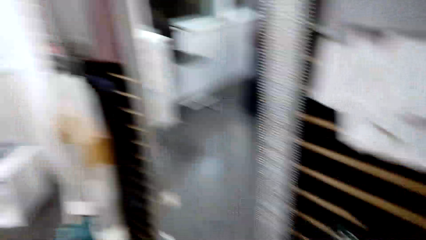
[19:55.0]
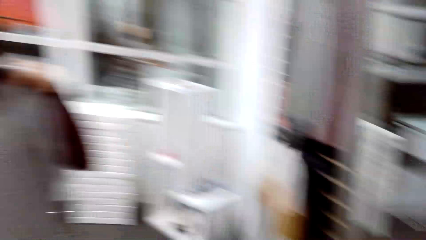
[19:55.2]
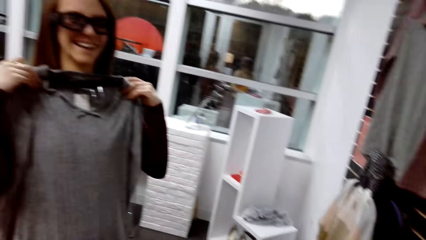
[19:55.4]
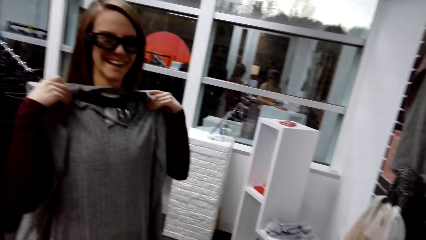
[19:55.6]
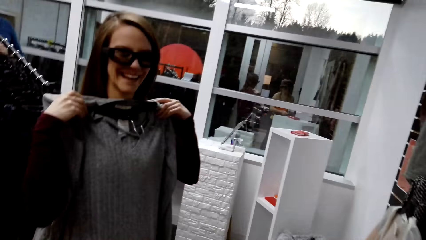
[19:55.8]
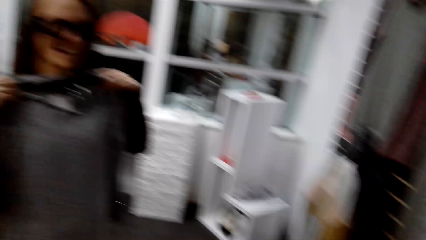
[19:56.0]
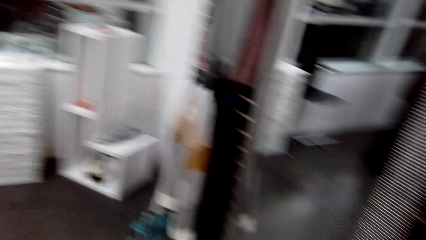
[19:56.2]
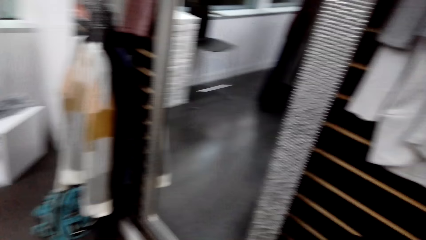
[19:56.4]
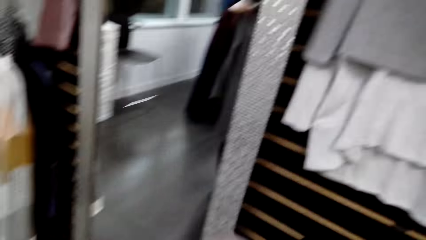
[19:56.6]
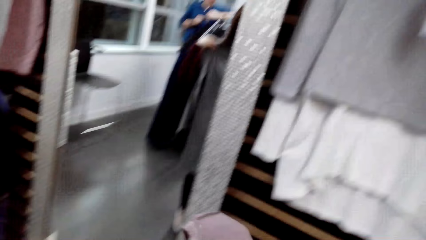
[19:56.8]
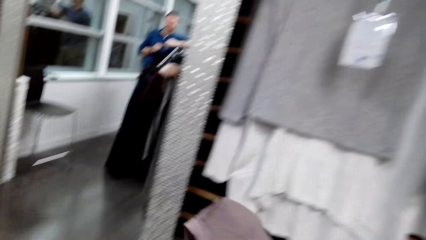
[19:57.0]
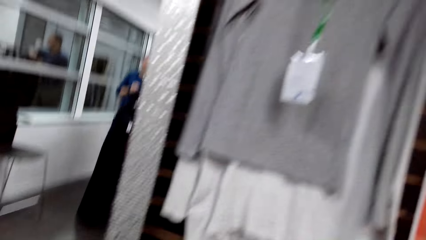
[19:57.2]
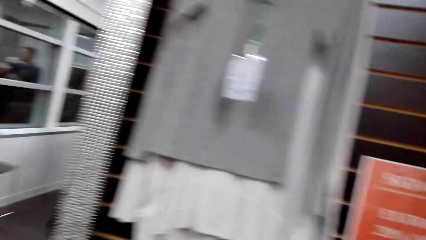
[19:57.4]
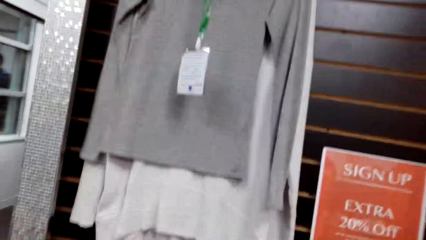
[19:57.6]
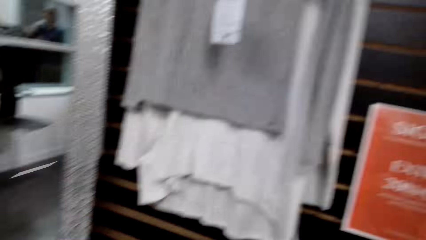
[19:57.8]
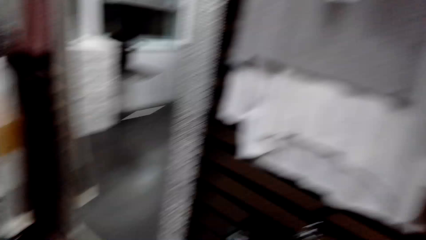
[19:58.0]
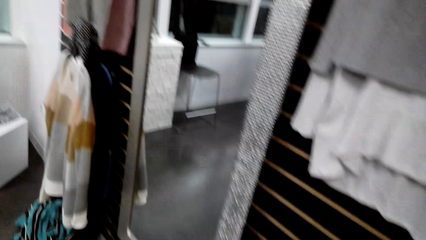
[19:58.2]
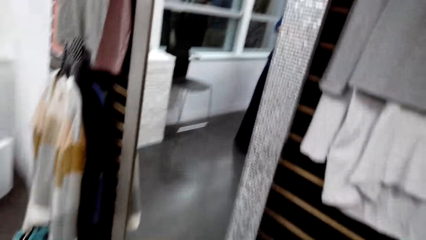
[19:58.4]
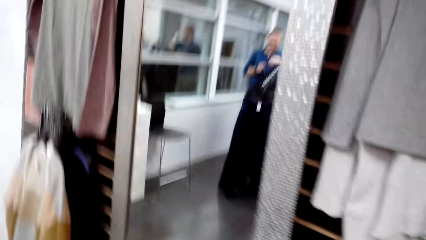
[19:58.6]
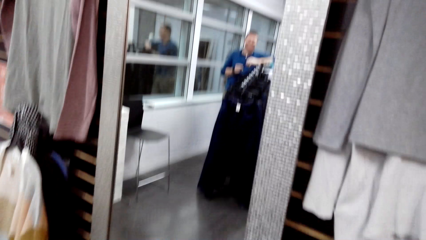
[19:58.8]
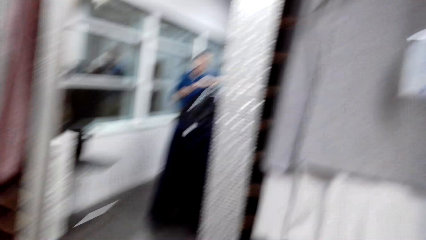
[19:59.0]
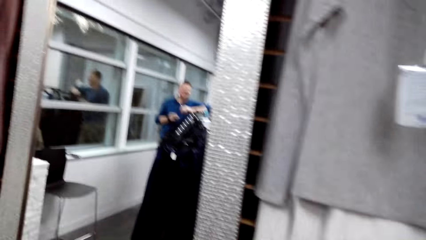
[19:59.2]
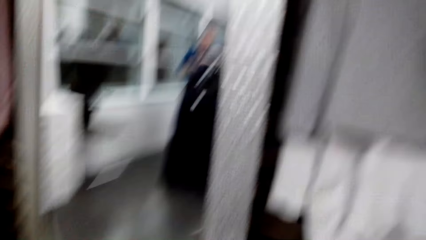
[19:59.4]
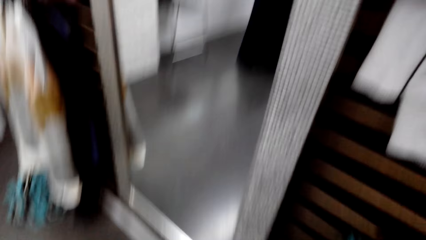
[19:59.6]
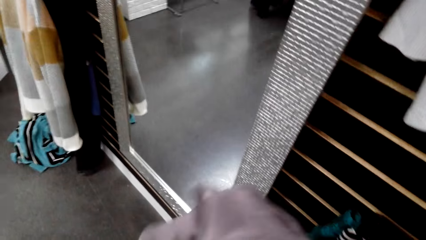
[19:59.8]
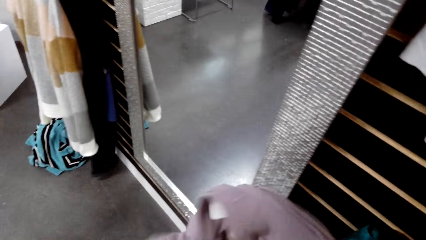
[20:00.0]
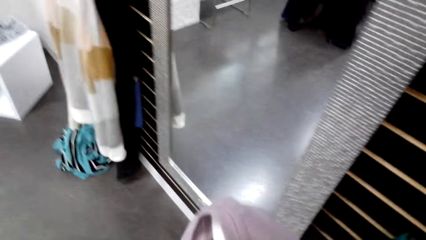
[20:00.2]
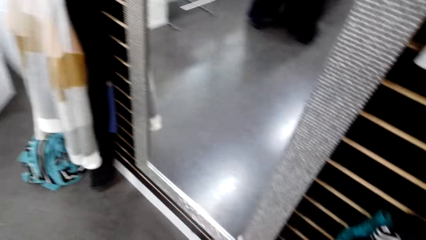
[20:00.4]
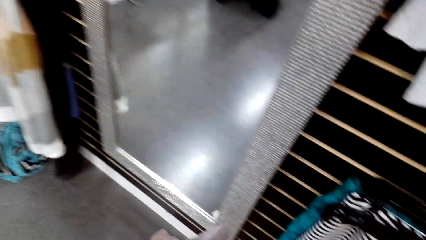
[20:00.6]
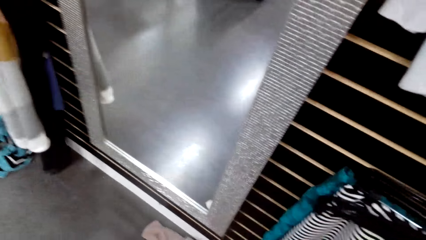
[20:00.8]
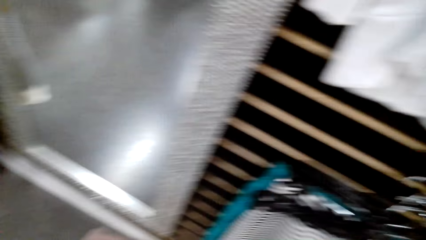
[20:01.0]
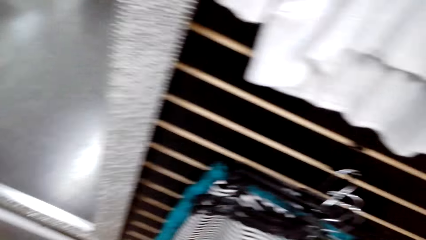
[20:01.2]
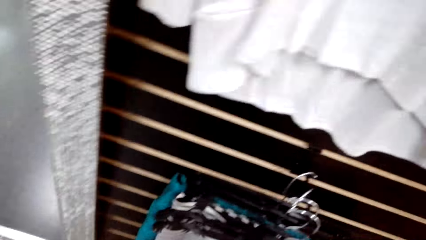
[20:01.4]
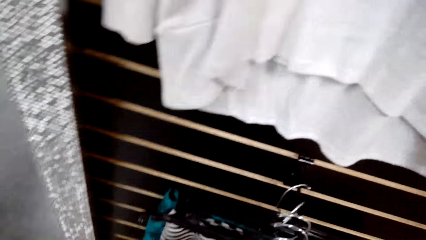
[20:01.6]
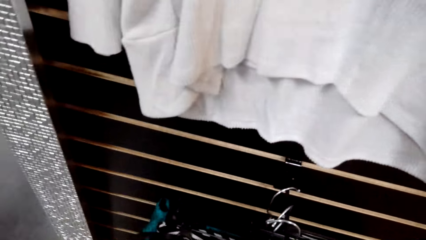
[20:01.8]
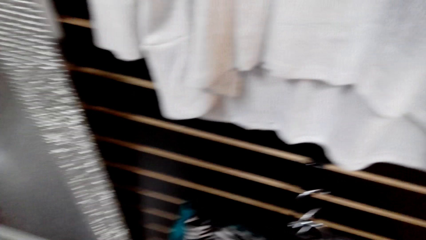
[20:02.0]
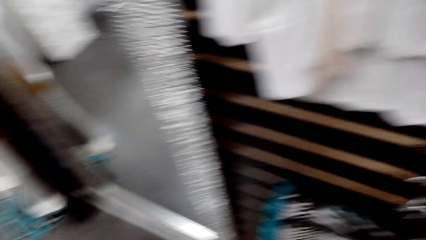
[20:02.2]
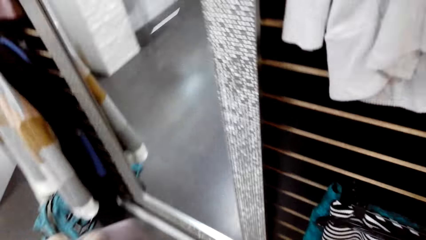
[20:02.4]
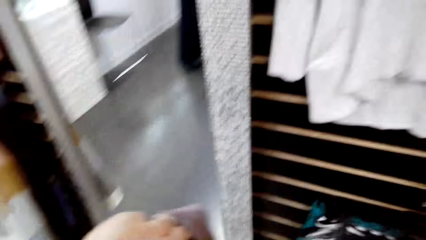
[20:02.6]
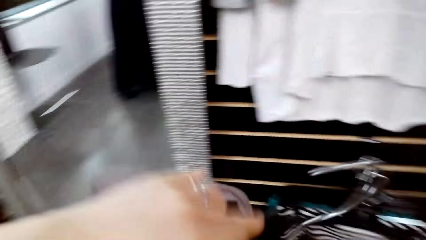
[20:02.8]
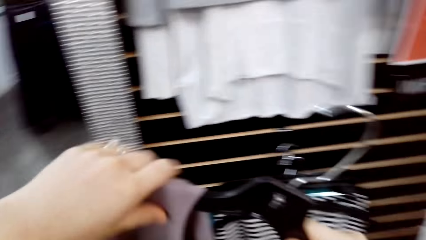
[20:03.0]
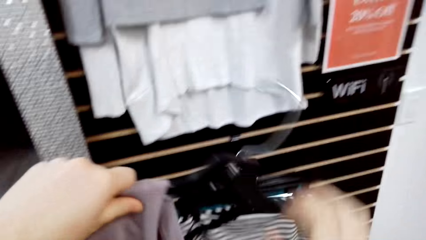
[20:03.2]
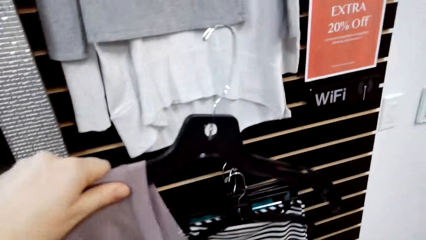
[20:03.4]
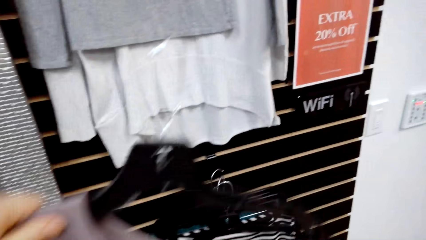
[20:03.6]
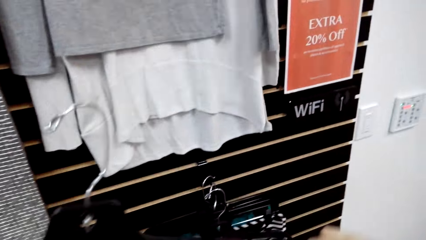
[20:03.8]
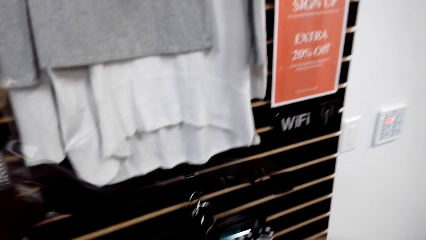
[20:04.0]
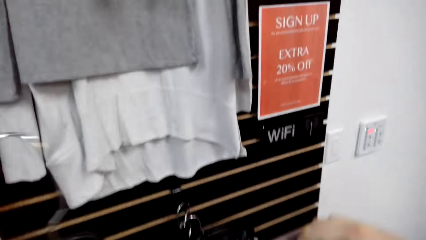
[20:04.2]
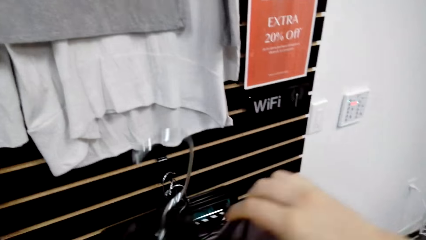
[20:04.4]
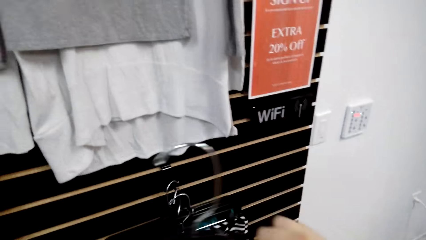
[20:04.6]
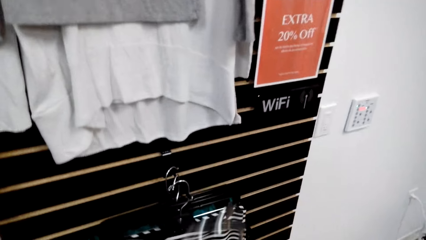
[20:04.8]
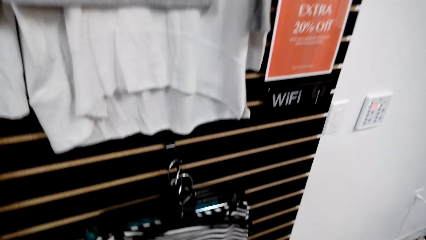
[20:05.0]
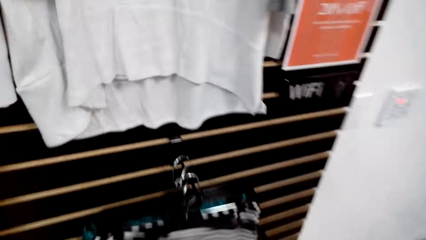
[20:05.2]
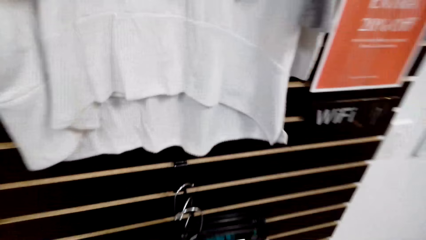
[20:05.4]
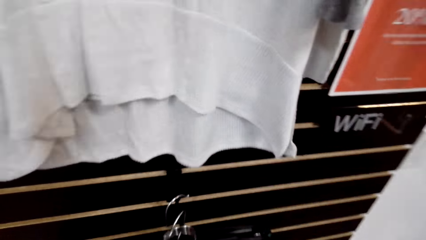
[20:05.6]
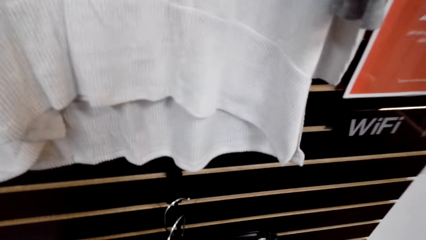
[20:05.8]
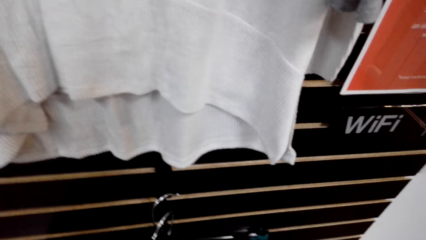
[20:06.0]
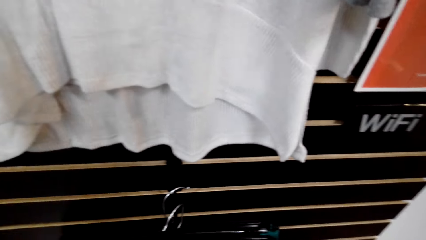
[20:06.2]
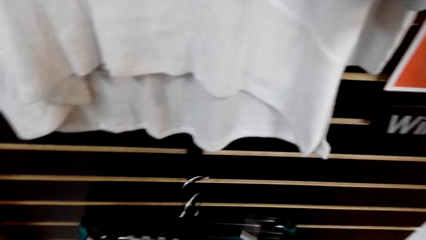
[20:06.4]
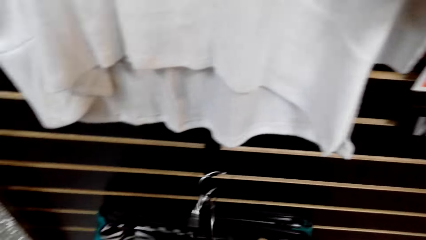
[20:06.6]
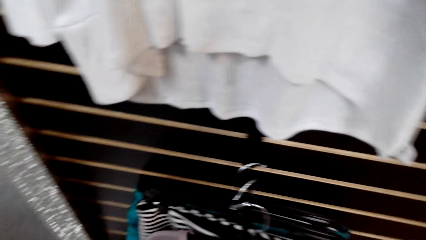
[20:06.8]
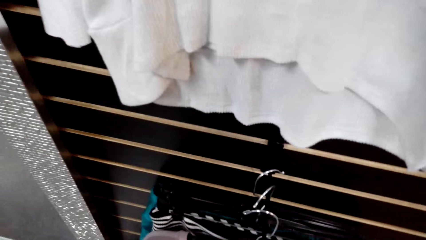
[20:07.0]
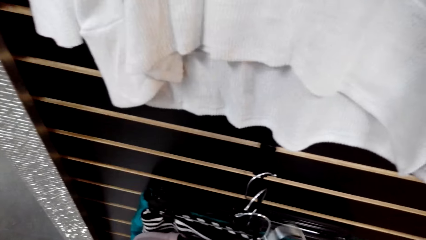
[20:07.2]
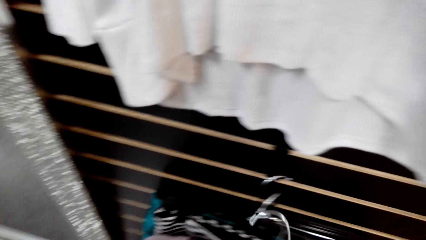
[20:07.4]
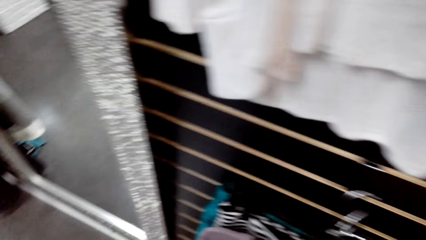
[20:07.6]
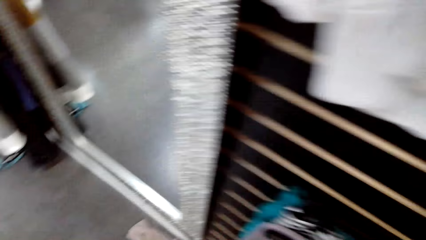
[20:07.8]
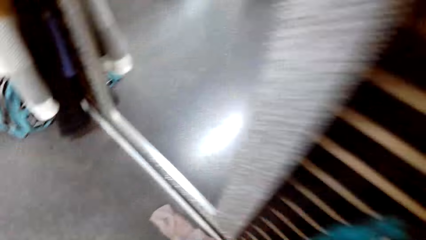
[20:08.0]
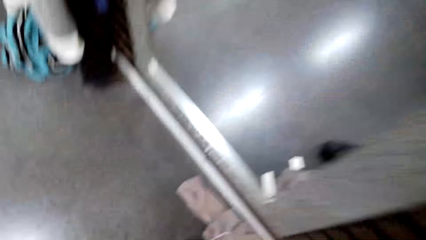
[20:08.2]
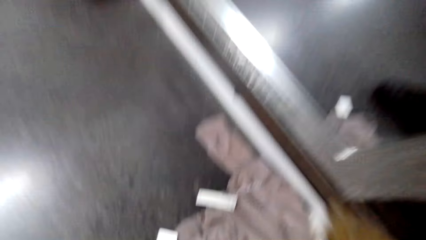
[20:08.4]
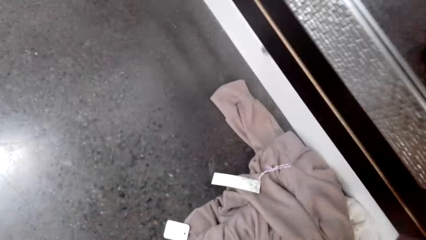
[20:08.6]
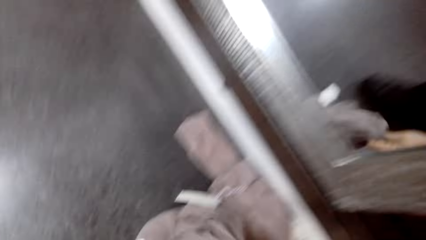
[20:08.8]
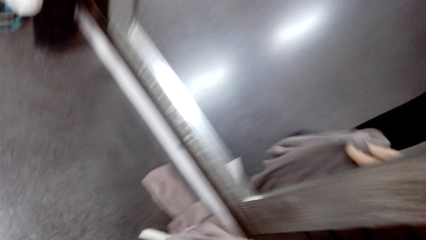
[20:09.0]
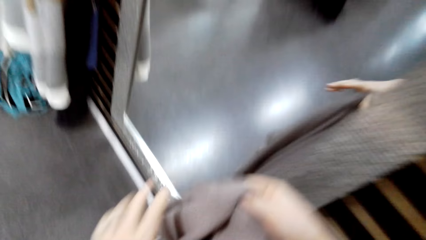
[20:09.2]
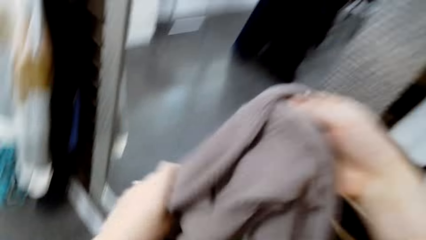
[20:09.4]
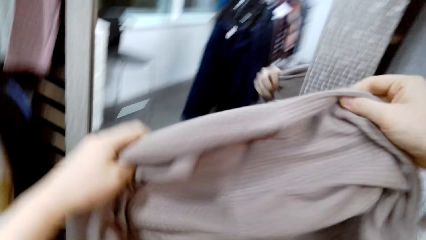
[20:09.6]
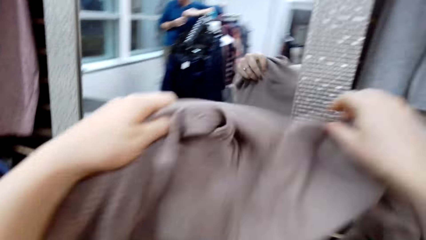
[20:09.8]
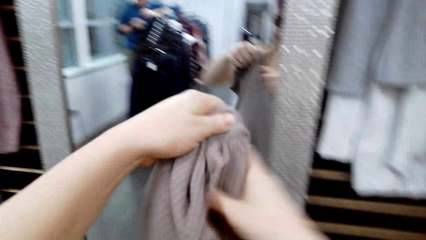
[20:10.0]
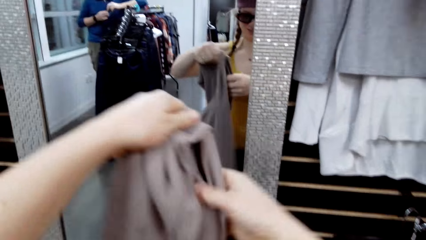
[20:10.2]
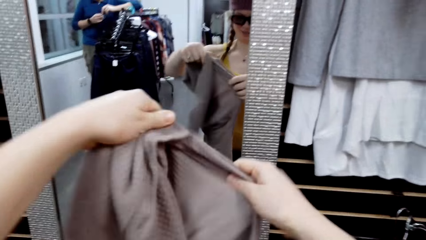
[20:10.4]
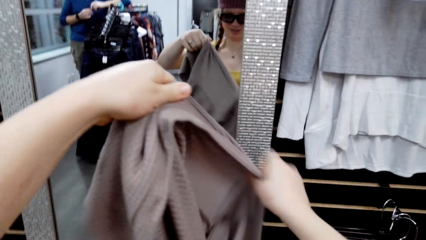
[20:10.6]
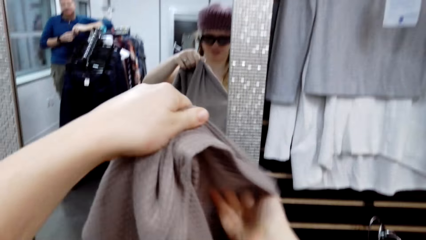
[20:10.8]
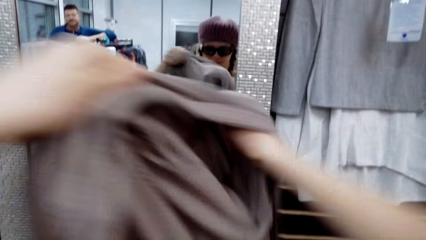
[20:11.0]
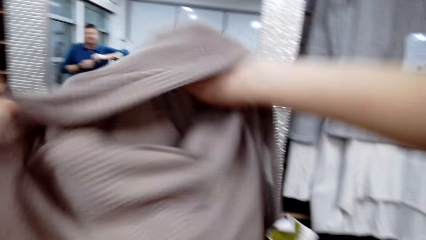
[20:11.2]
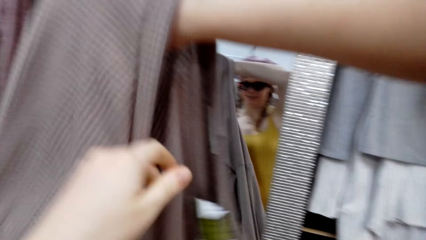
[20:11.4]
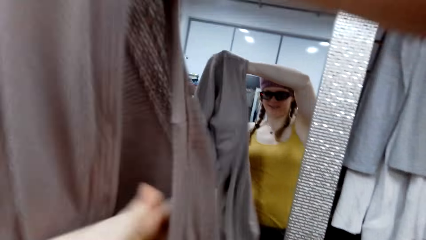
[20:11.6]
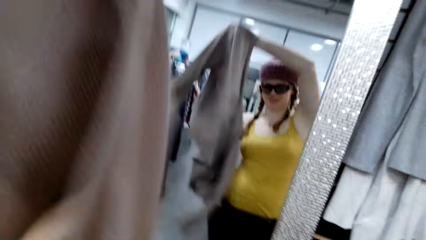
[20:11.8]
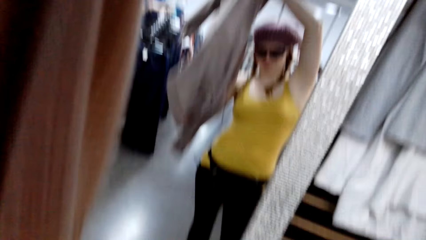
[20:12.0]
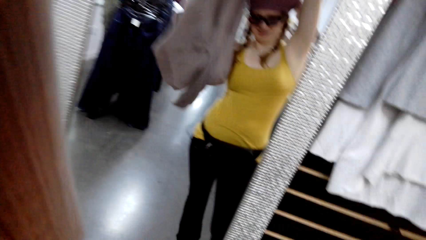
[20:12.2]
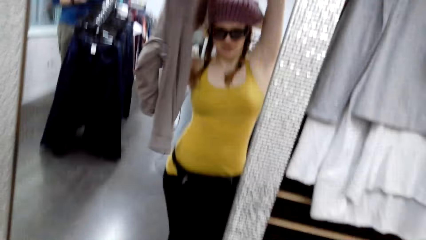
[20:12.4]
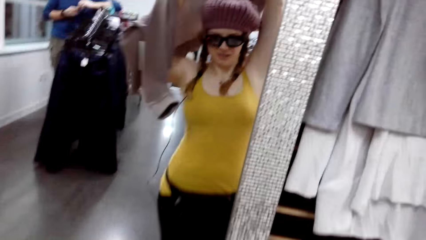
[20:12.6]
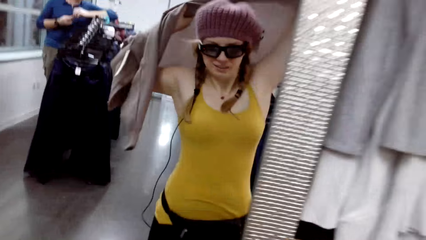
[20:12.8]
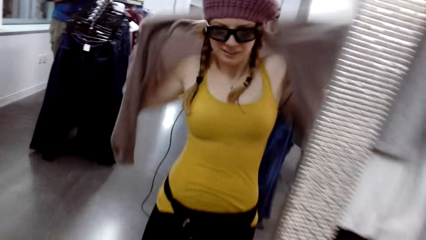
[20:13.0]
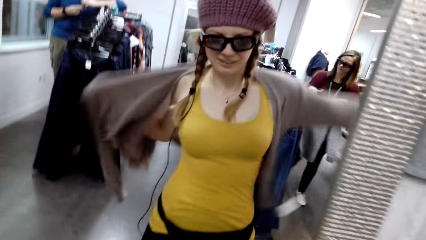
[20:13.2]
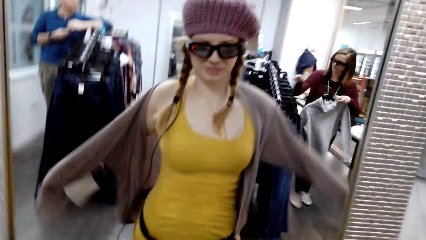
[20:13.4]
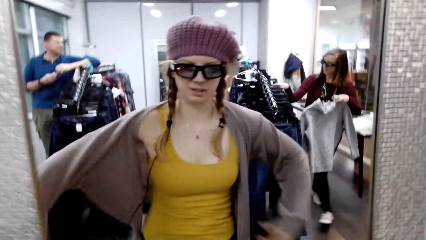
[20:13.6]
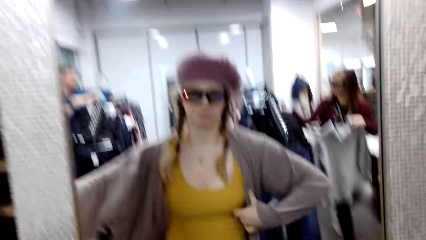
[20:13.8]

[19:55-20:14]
A woman talks to the camera wearer. The camera wearer talks to the woman. They pick the hanger from the clothes rack and put the sweater on the hanger. The woman talks to the camera wearer. The camera wearer picks the sweater from the clothes rack. They pick the cloth from the floor. They wear the sweater.
